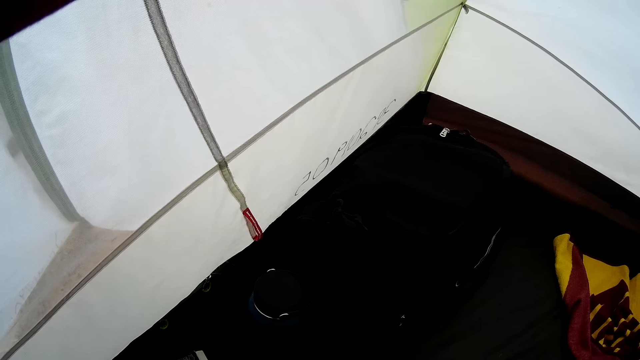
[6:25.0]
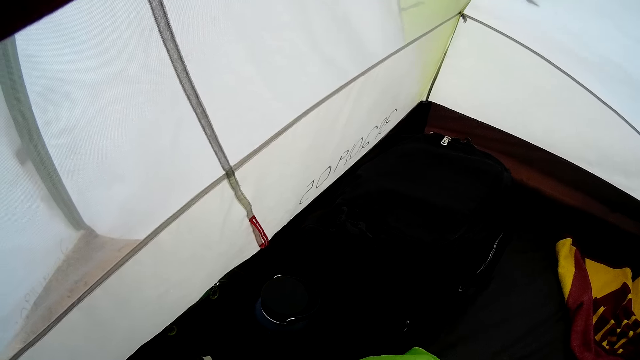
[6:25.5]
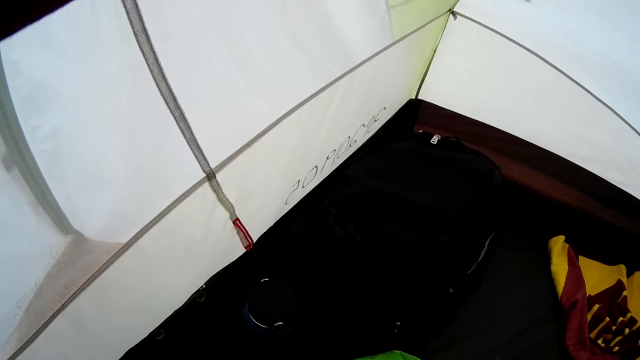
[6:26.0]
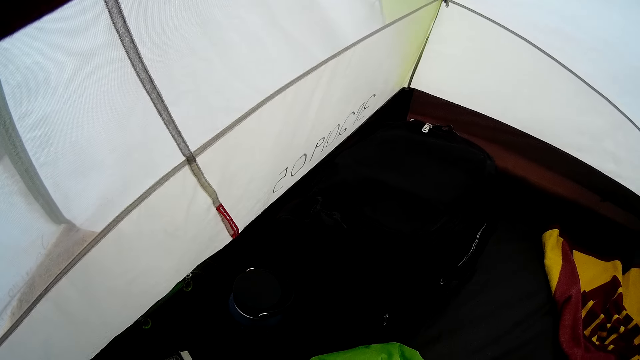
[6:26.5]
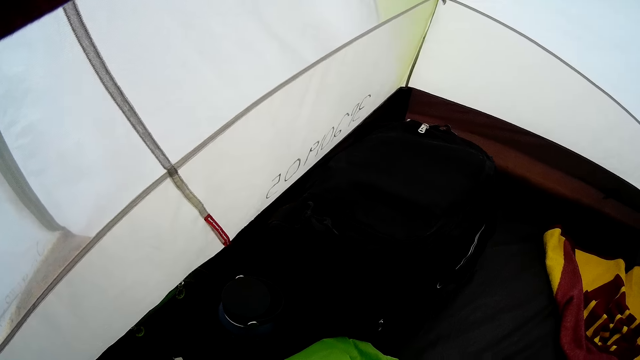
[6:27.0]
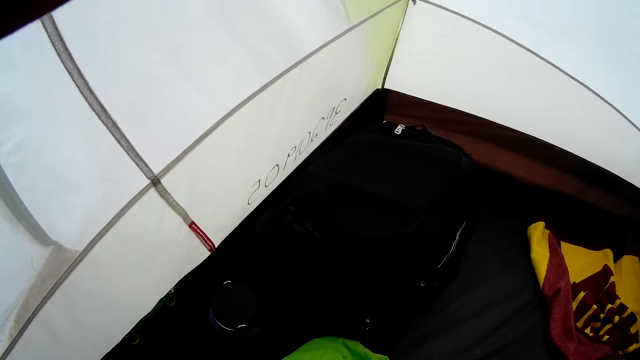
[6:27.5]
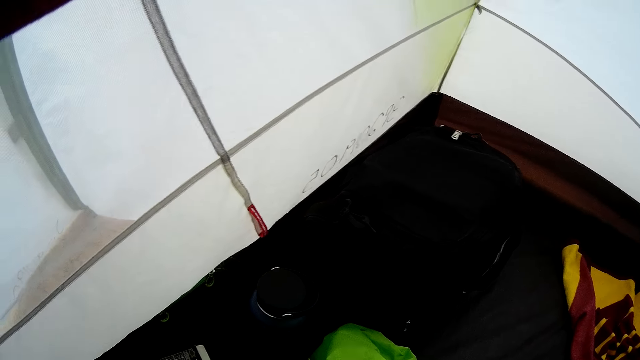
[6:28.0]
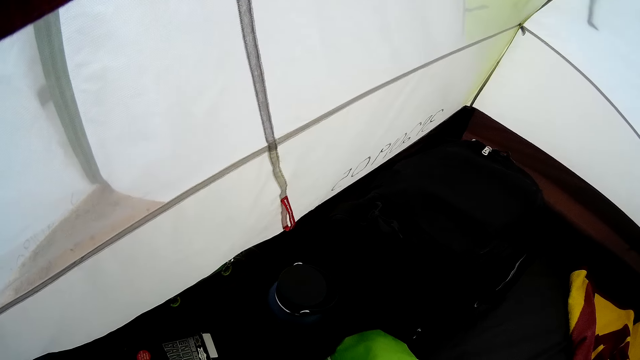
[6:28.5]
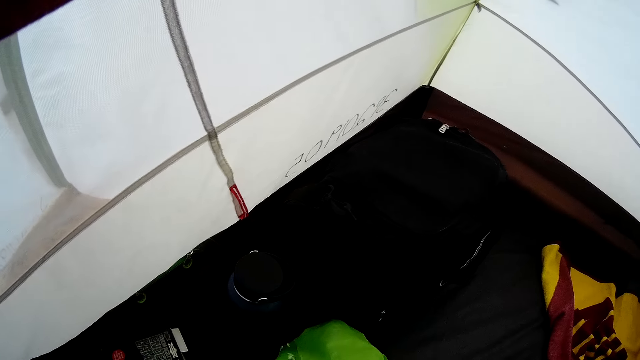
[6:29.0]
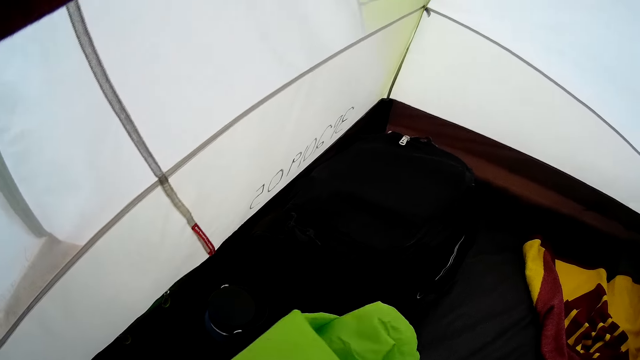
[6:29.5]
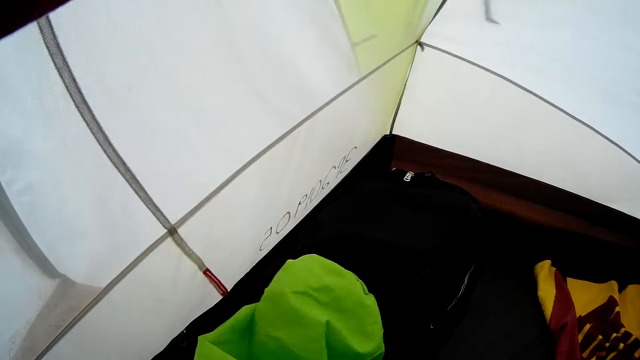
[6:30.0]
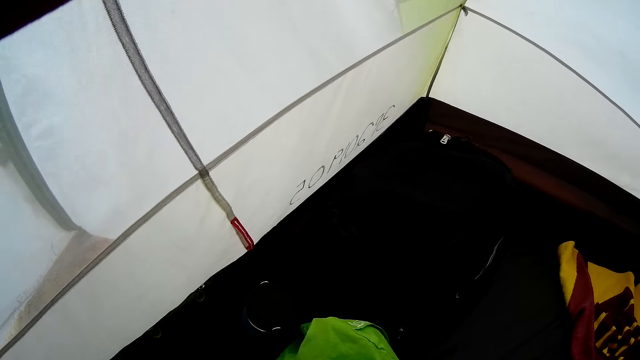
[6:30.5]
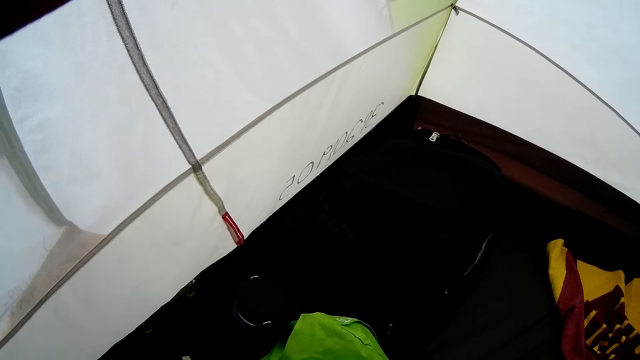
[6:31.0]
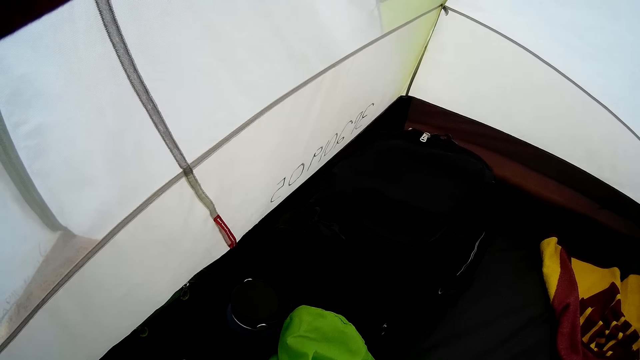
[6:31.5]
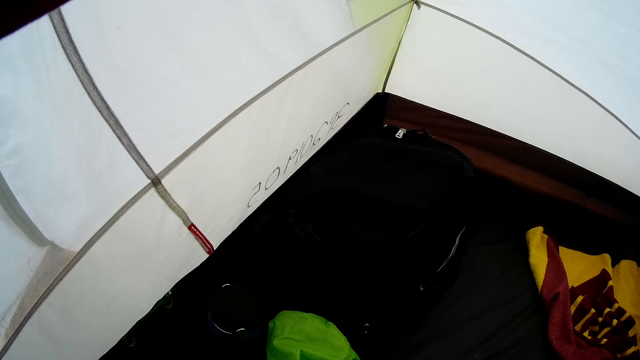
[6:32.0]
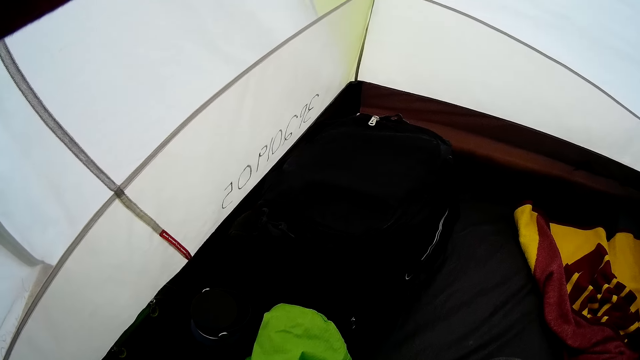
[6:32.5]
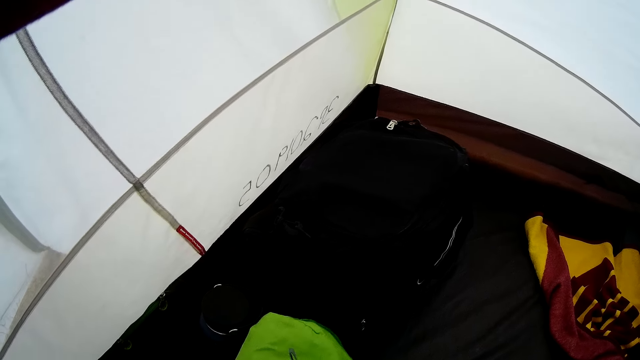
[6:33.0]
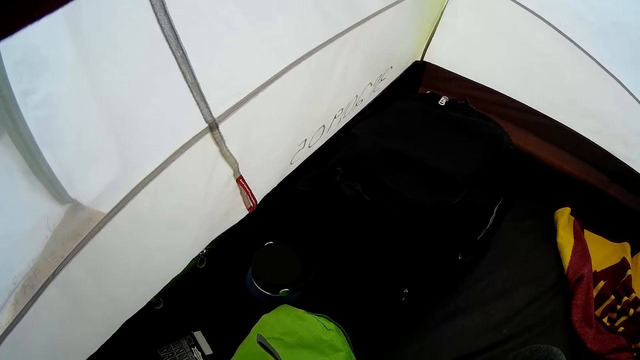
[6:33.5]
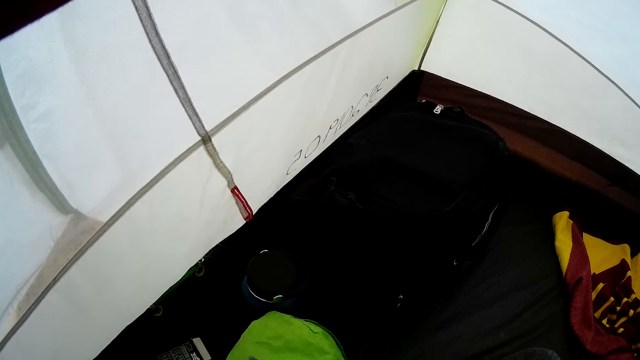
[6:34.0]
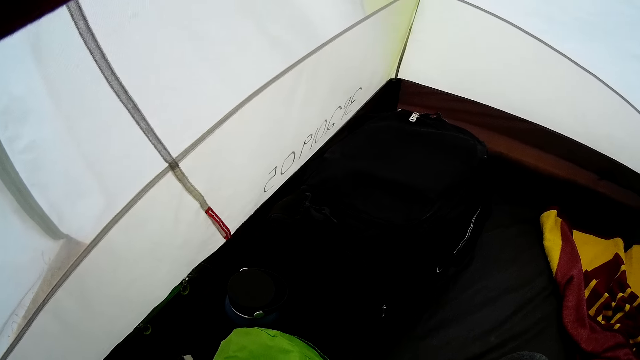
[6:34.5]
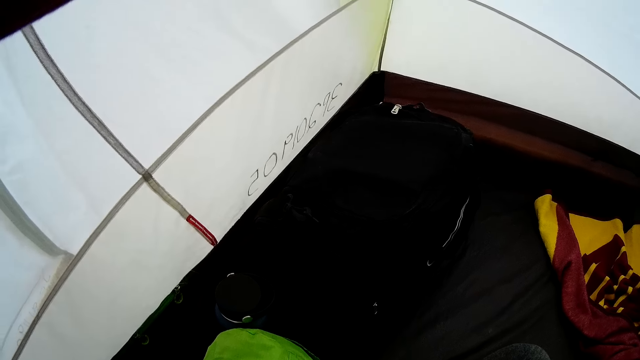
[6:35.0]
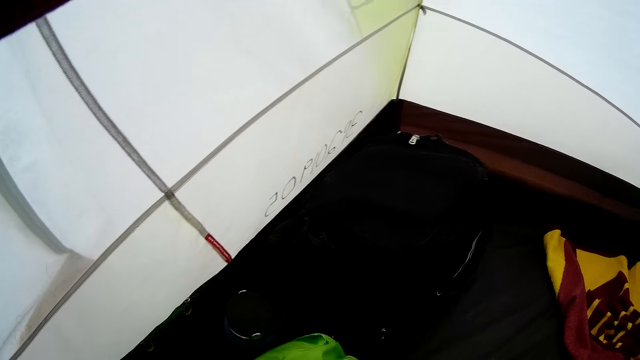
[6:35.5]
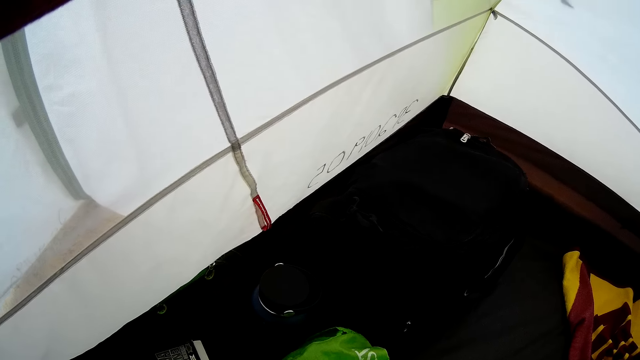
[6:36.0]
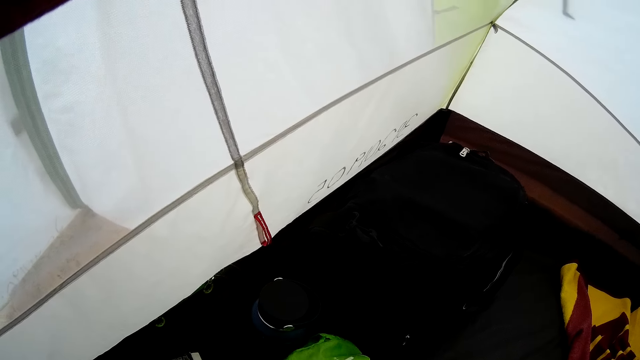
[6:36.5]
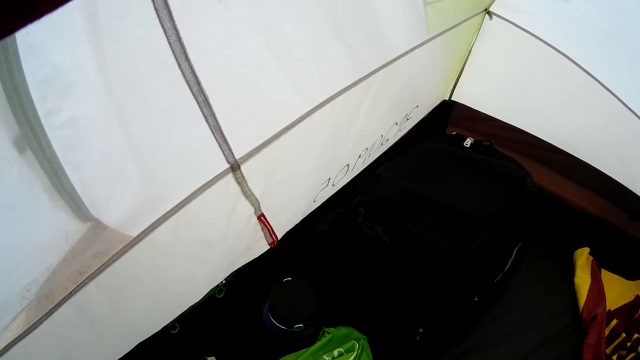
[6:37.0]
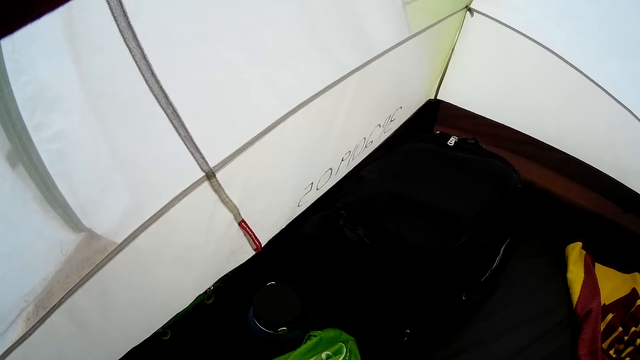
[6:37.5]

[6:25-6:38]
The camera wearer moves the bag.

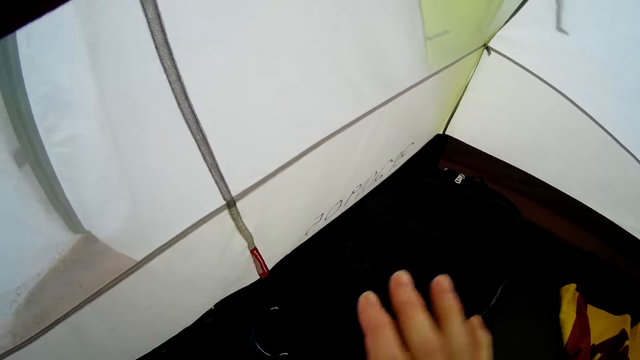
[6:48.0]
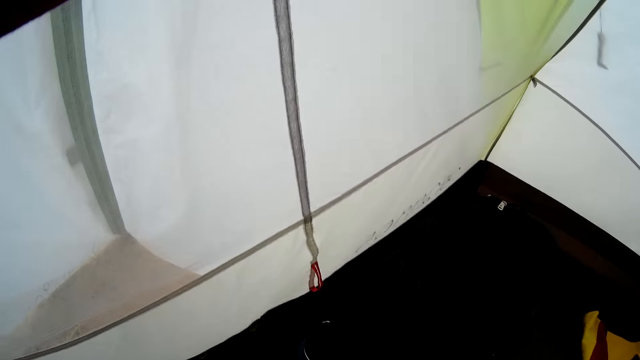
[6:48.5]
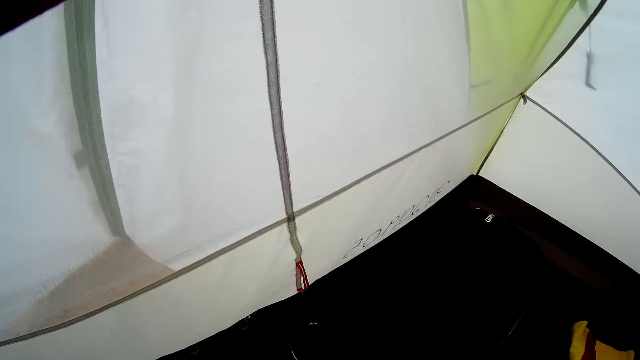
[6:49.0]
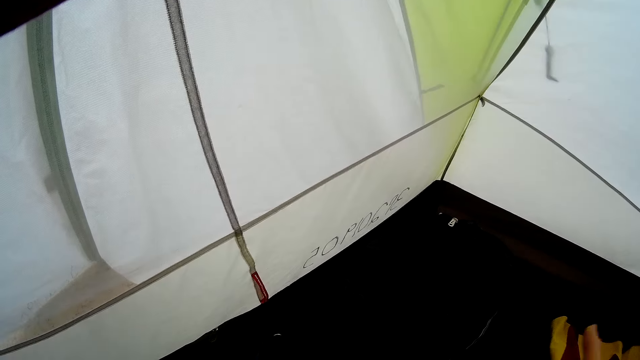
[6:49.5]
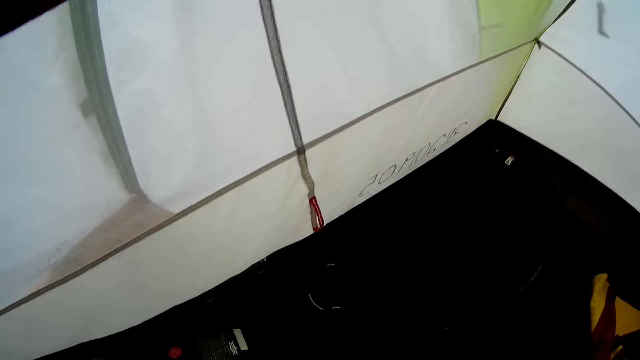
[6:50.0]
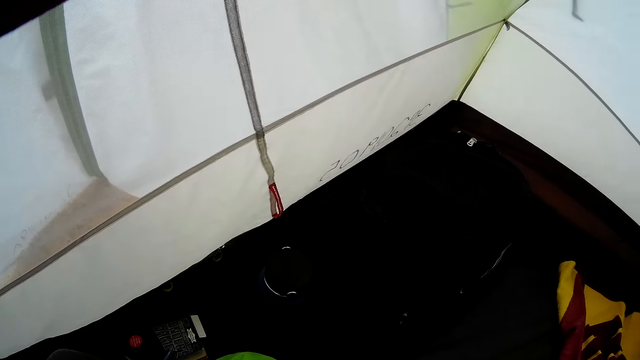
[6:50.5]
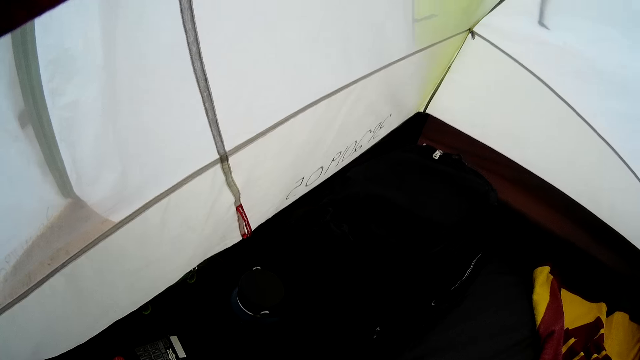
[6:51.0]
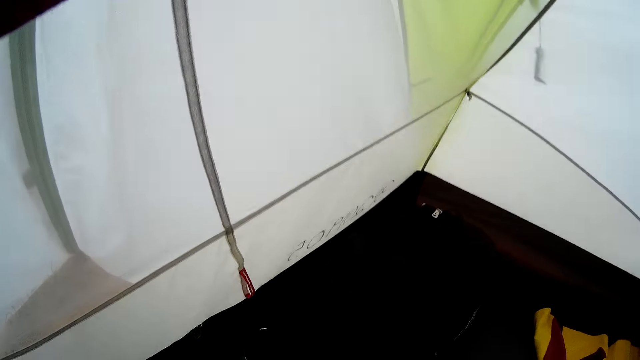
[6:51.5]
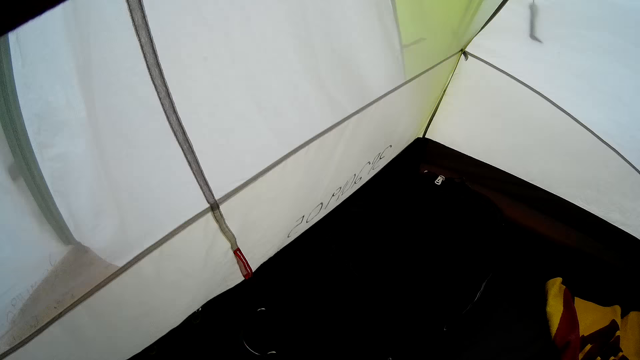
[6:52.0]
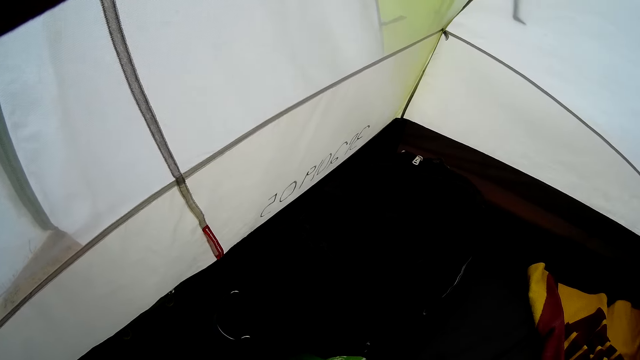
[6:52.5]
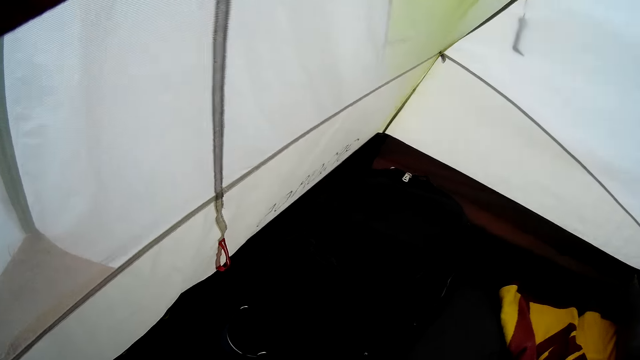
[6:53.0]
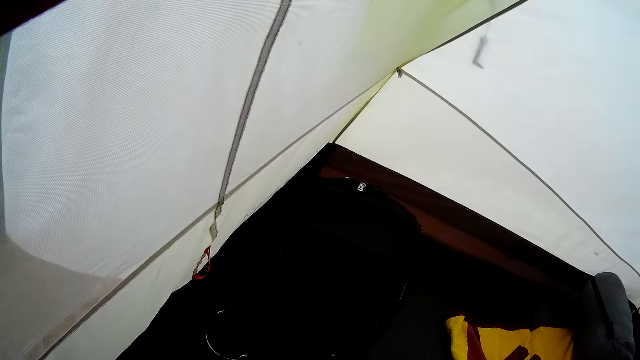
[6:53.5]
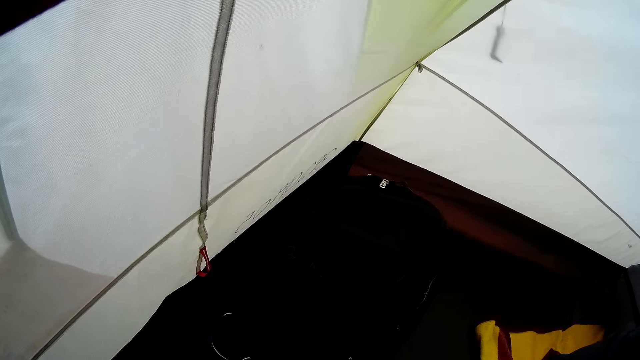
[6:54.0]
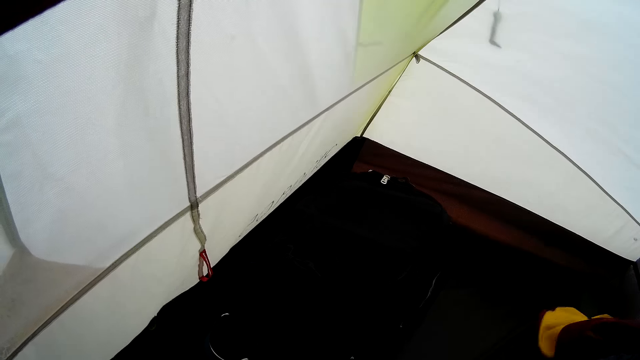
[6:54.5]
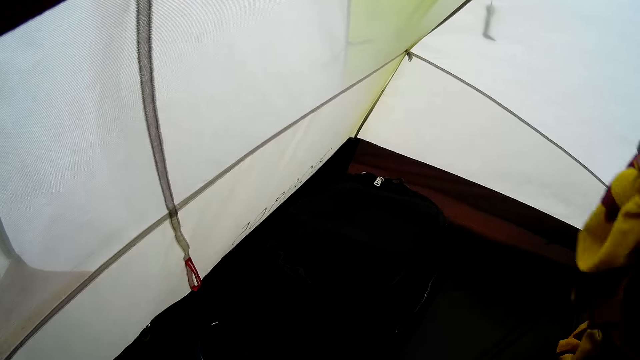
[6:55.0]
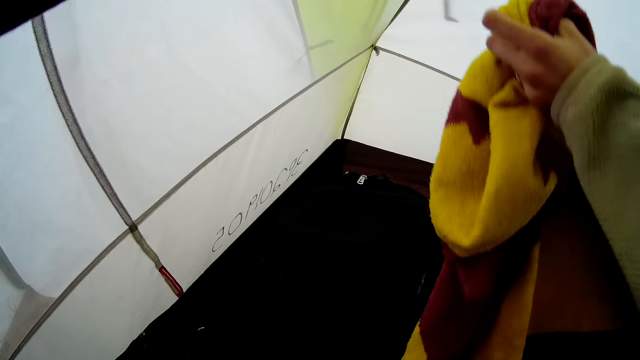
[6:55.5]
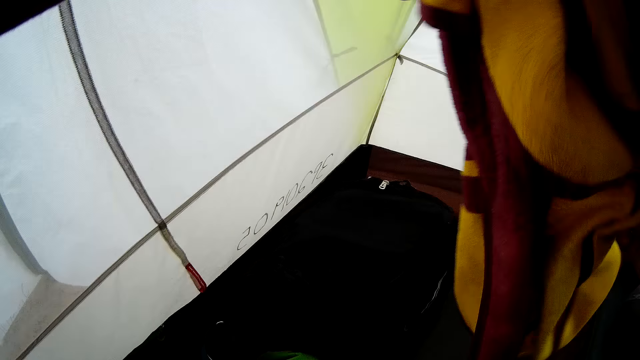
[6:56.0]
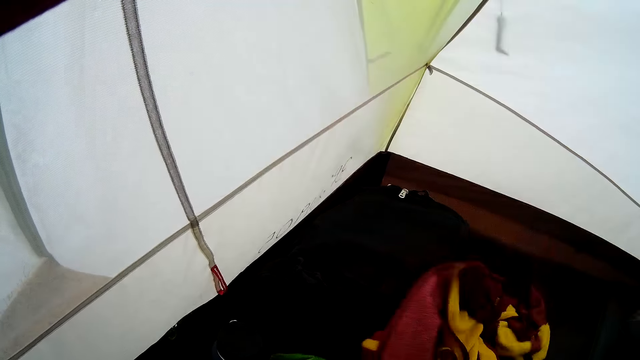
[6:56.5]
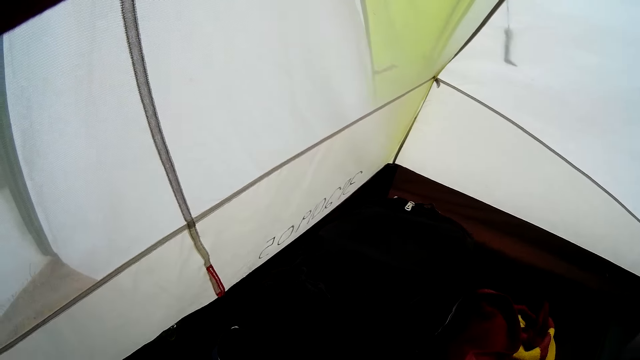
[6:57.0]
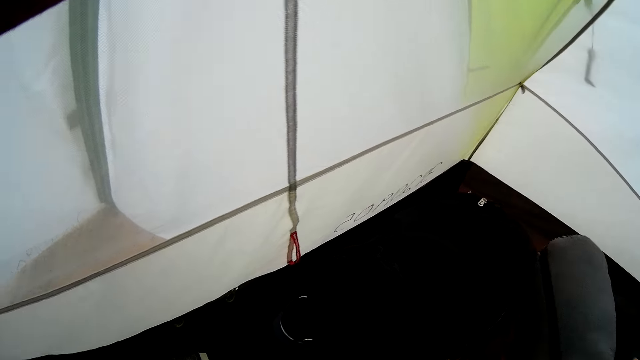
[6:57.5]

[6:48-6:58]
The camera wearer moves the hand. A person holds the fabric and puts aside the fabric.
